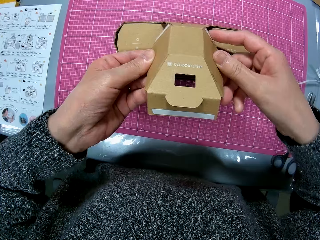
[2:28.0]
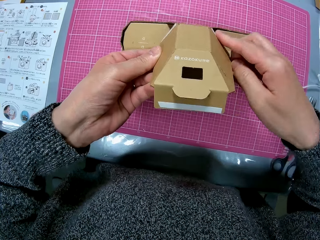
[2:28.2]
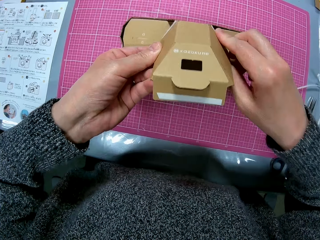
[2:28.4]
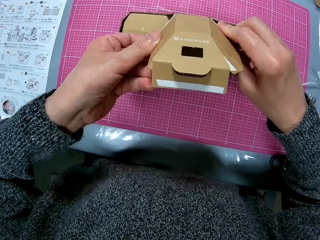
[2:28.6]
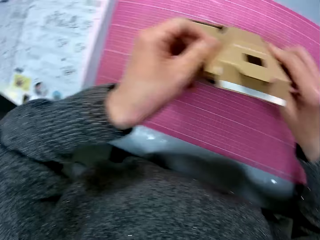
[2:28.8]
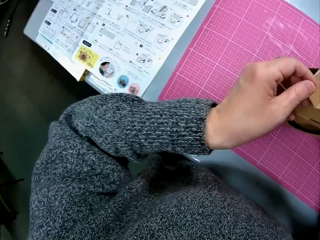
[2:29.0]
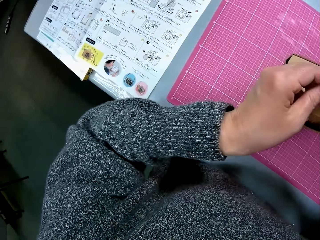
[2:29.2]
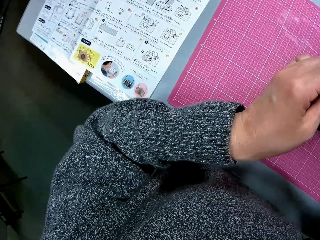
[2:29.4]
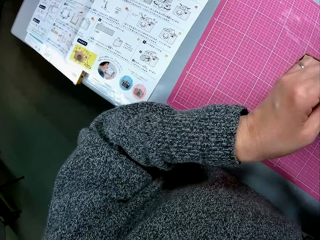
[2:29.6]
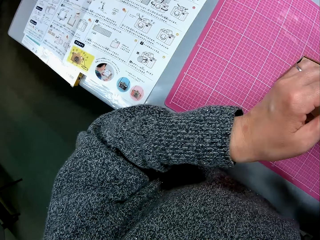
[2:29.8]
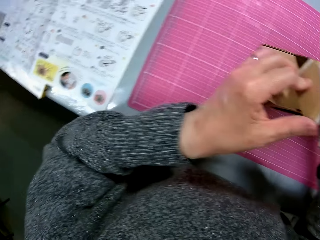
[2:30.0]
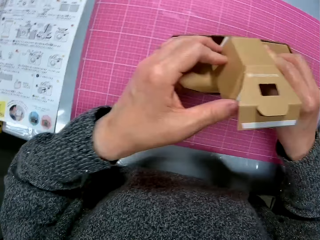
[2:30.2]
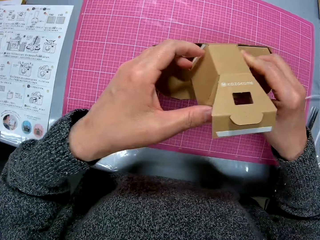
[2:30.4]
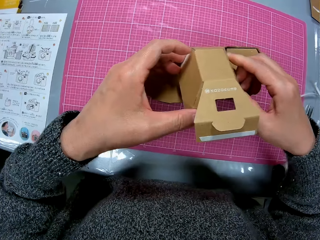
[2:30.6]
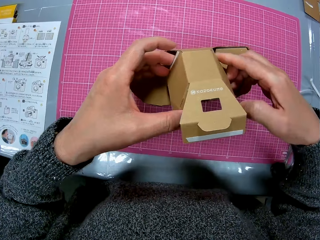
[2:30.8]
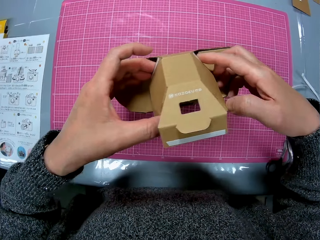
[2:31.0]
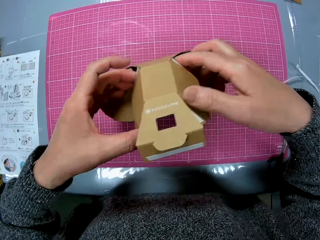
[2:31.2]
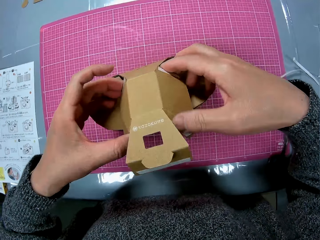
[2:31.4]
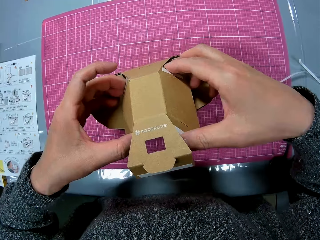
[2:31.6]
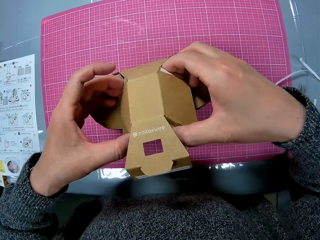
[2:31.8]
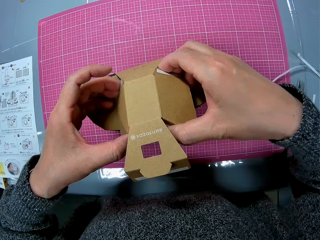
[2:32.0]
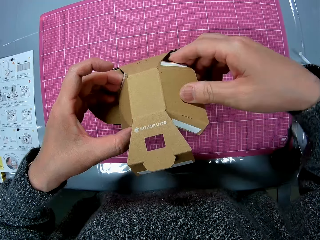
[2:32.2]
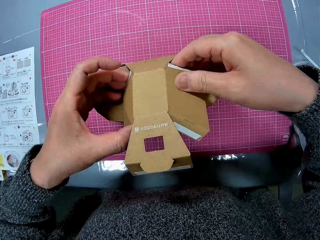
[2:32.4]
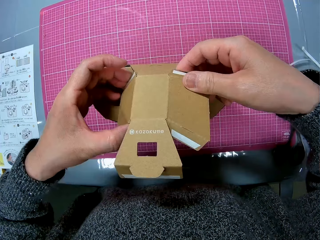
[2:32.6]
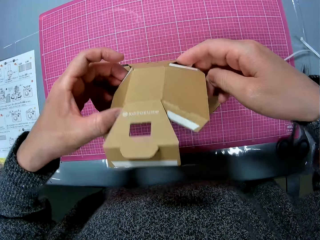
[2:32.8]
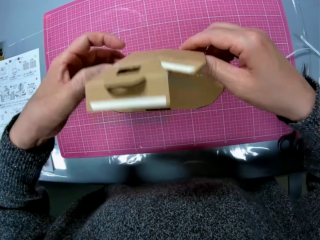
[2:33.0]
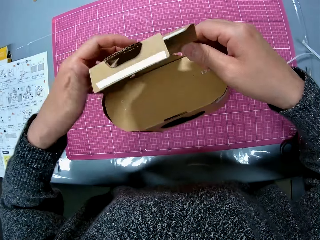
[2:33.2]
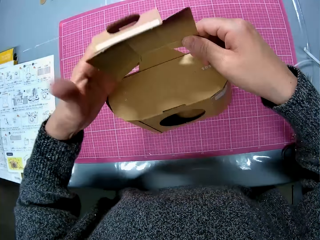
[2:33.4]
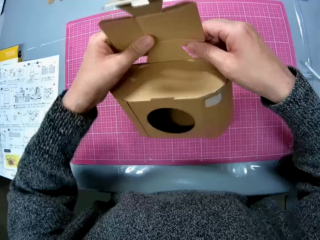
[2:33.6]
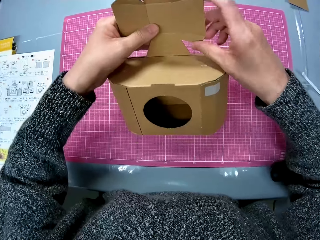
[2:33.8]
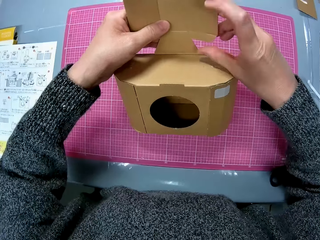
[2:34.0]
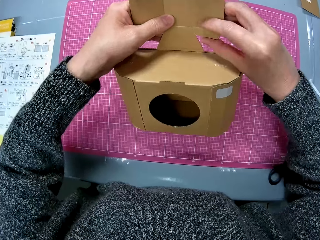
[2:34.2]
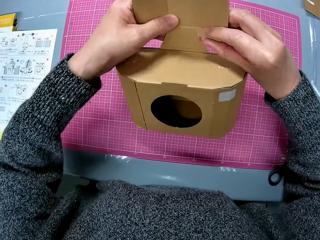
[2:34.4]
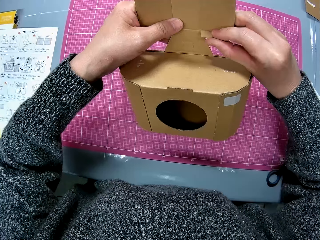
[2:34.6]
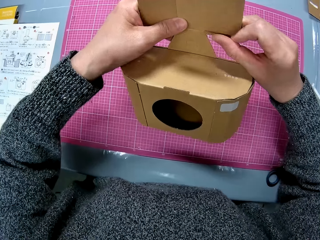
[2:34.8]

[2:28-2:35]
The camera wearer glances at the instruction manual. They glance at the cardboard.

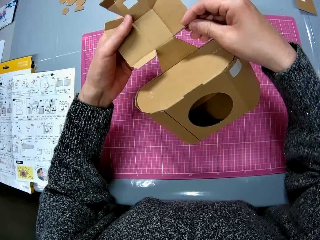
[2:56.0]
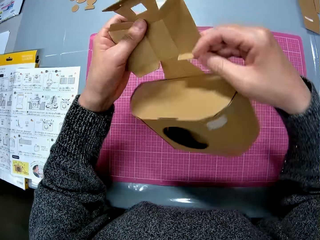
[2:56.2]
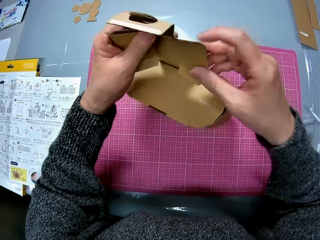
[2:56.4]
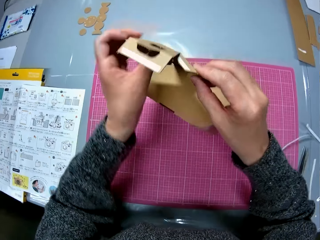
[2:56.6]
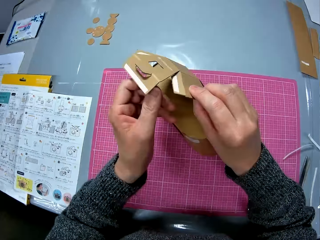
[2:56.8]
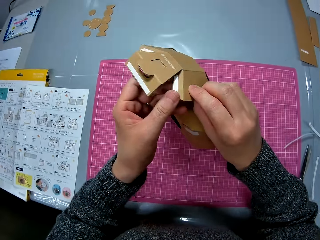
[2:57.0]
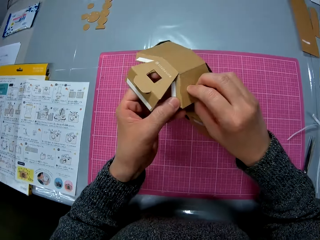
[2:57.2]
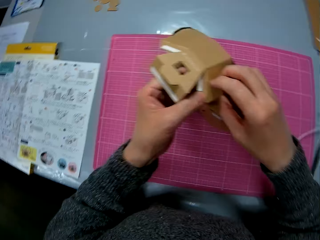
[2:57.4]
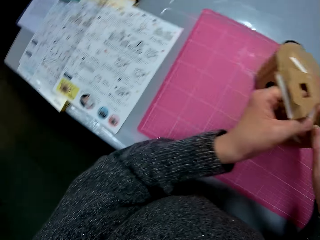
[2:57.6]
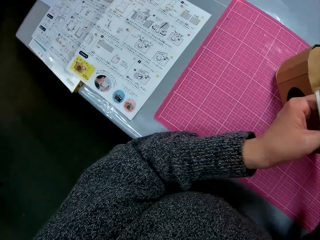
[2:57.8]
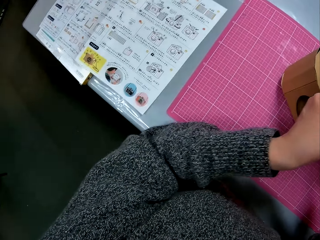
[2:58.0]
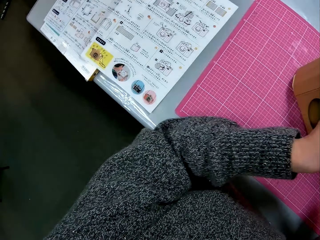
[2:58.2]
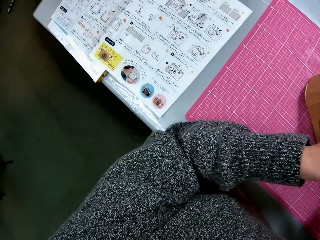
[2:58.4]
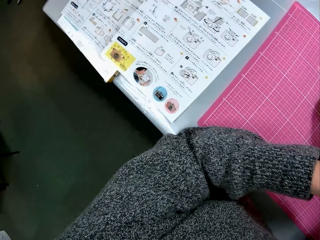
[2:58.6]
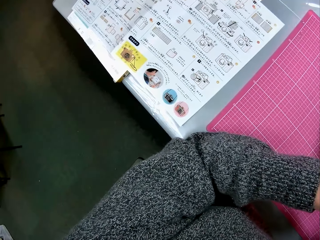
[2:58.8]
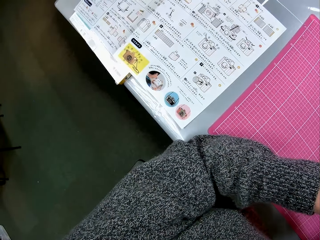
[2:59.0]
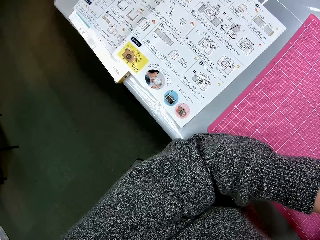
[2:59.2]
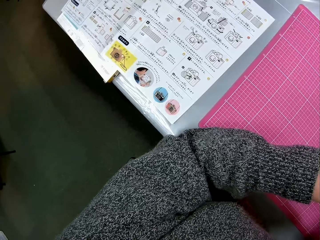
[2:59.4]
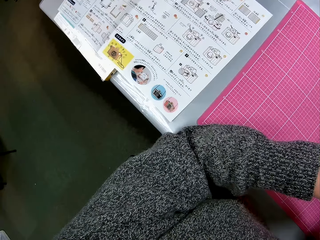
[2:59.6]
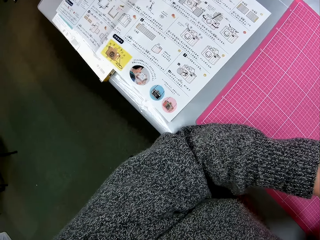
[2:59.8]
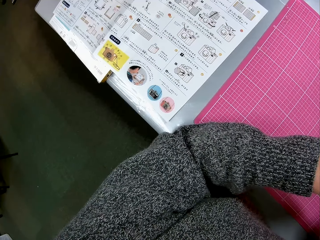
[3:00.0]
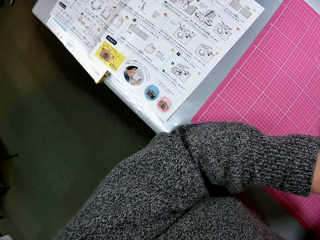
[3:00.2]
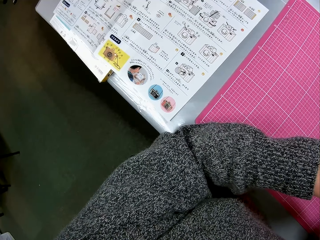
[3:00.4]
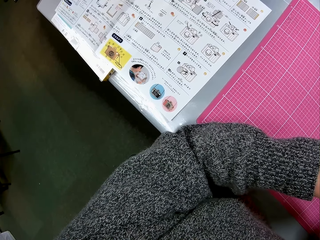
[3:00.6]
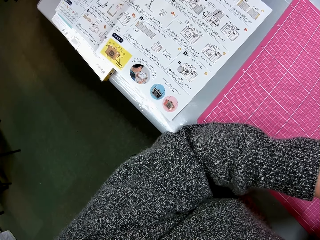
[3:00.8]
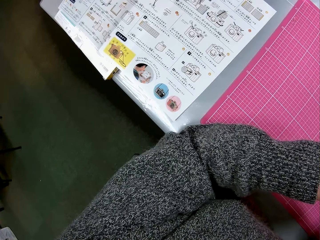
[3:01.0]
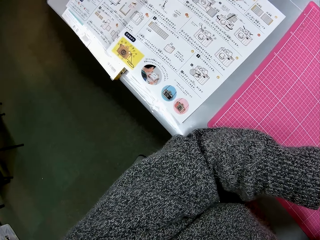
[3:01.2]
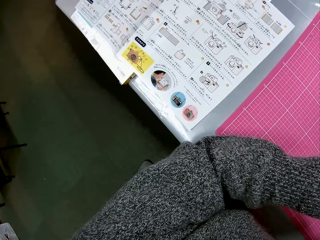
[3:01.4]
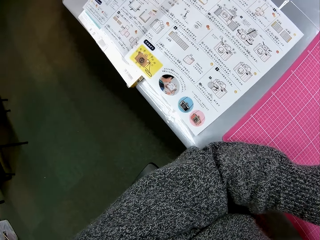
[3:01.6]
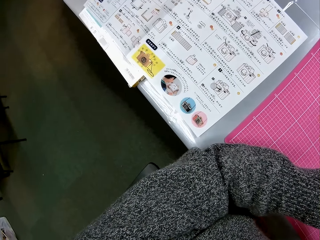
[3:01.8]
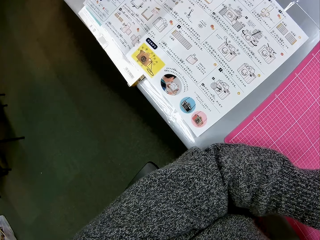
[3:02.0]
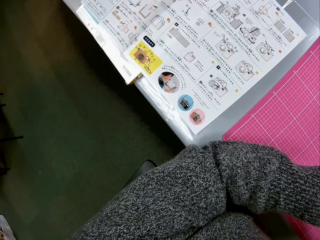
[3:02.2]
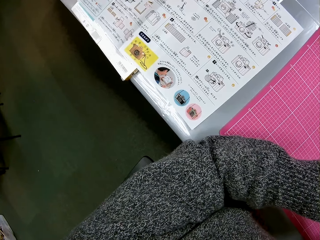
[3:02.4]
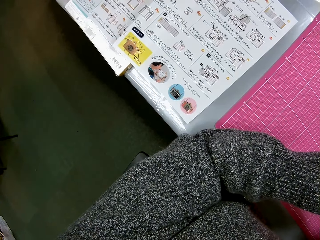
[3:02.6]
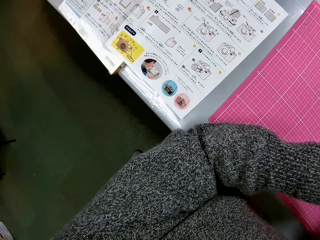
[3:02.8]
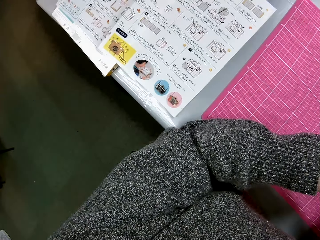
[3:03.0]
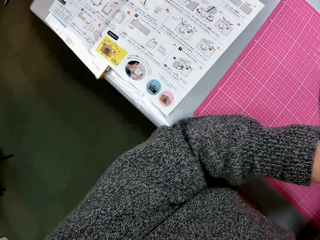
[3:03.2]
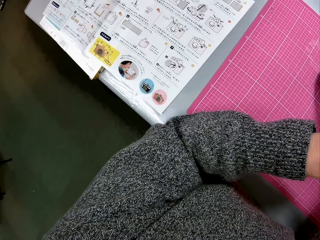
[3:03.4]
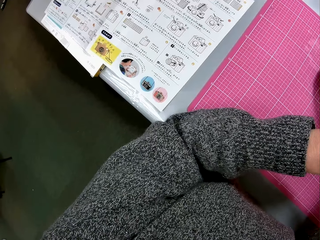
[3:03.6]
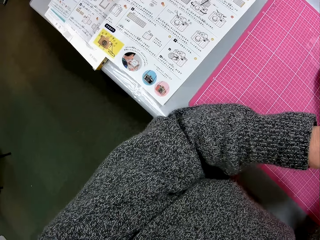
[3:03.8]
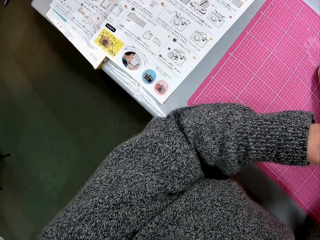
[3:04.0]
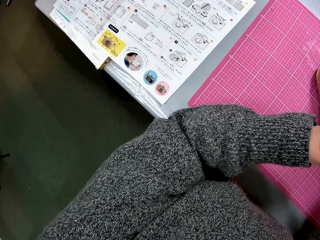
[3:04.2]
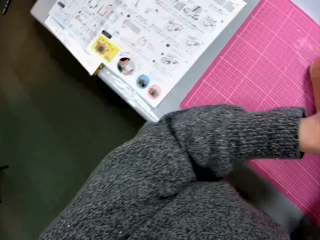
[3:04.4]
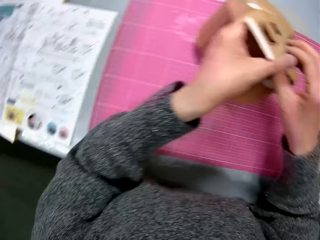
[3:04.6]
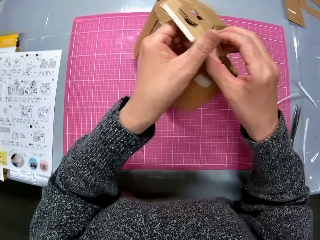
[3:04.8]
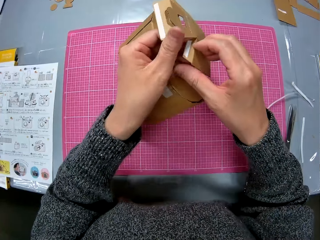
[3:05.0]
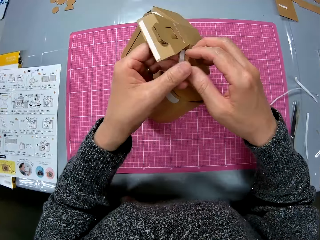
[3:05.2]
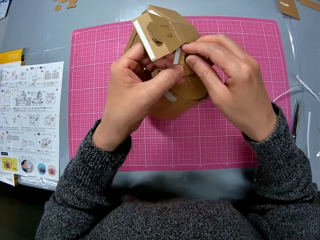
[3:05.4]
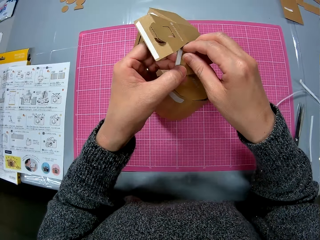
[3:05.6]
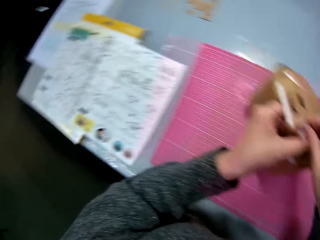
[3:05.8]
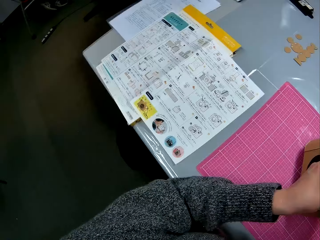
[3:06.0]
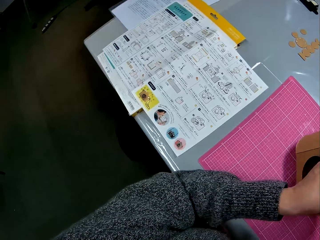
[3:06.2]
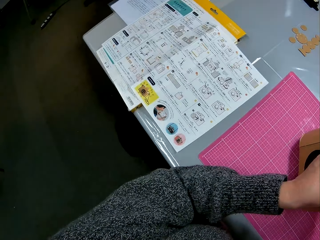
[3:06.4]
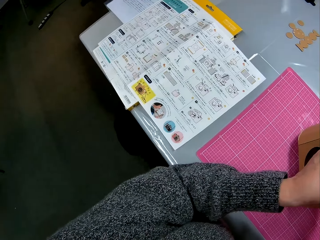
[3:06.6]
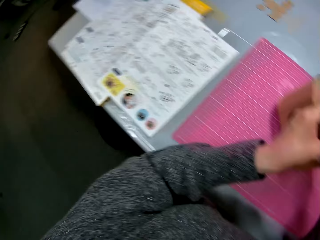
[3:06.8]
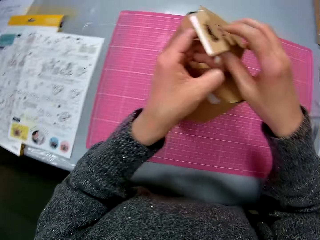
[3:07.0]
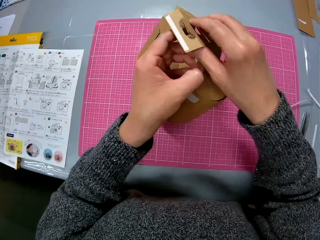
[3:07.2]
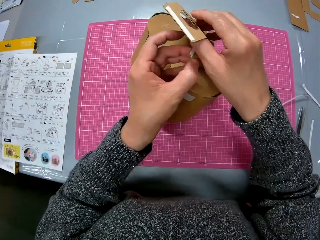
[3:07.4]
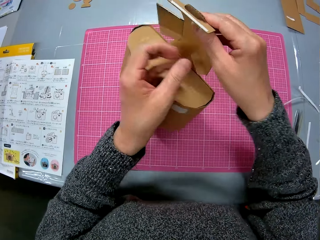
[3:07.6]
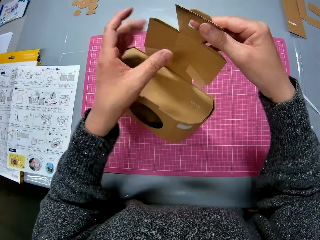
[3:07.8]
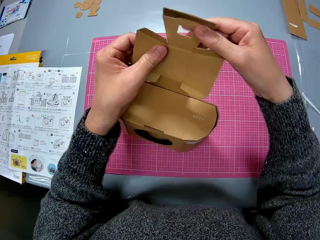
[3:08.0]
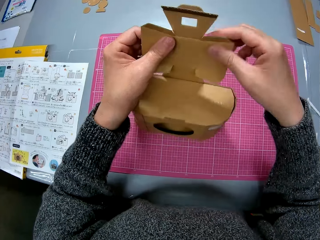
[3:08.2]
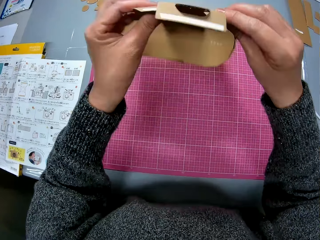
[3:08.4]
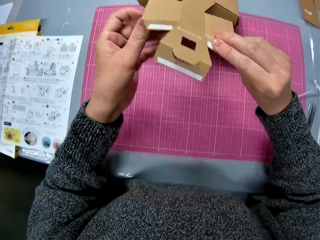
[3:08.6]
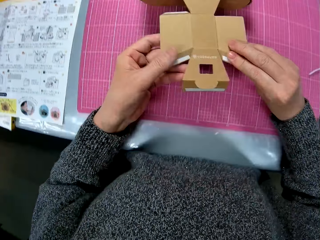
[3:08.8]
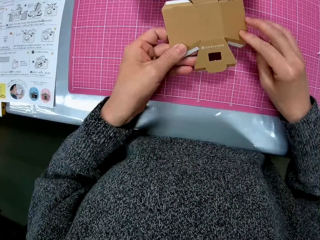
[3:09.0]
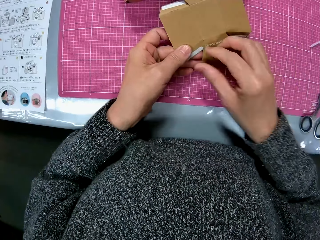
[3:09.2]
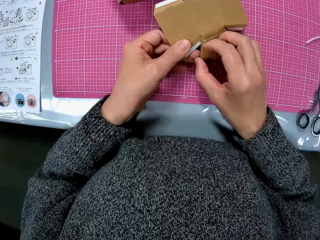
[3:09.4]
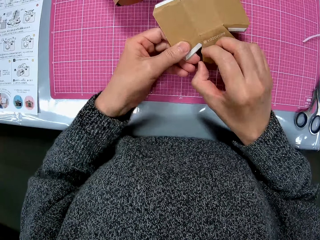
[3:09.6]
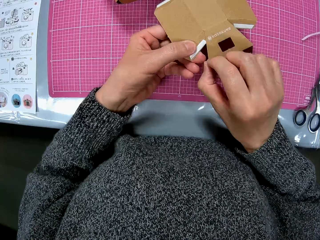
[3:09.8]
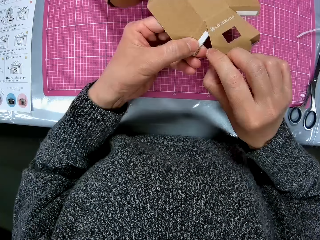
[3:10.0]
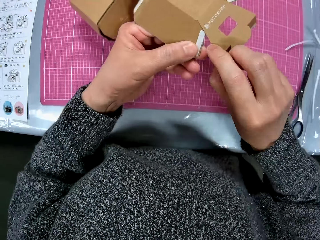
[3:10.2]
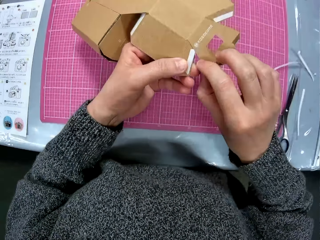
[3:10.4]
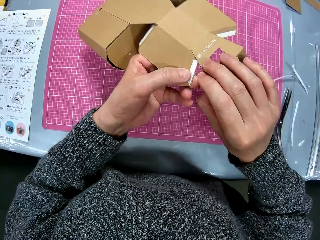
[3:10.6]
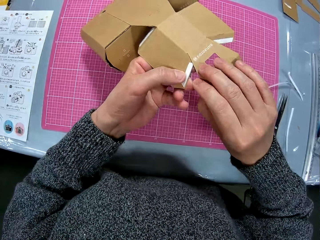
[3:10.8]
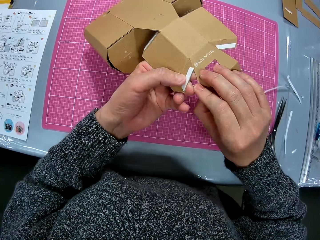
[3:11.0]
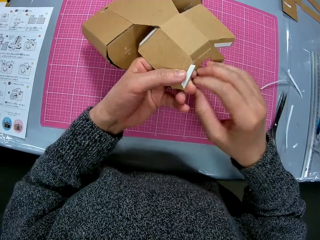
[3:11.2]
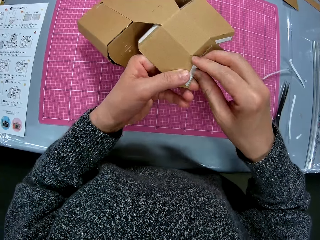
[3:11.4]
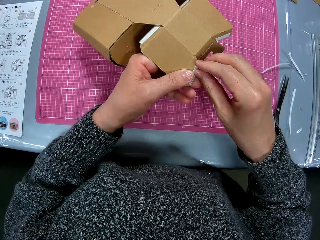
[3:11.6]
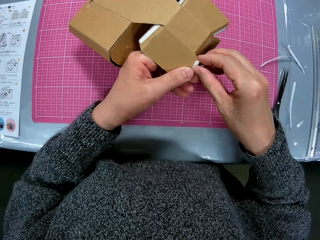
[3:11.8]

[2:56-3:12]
The camera wearer glances at the instruction manual. They glance at the cardboard. They pull the sticker from the cardboard camera model.
